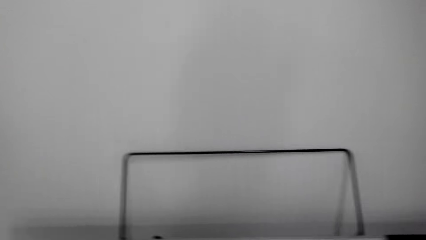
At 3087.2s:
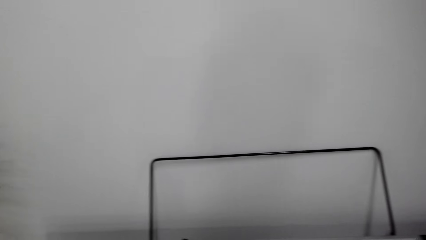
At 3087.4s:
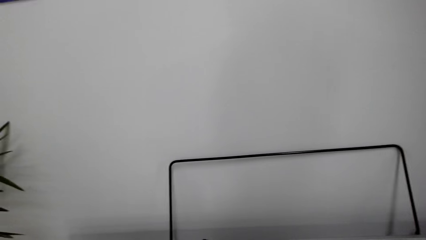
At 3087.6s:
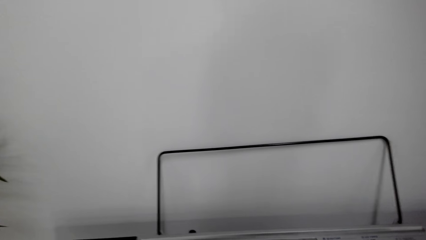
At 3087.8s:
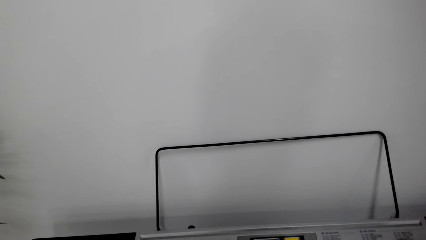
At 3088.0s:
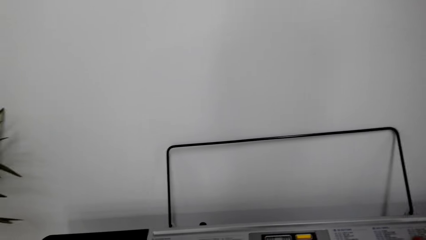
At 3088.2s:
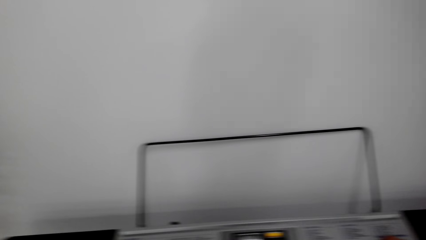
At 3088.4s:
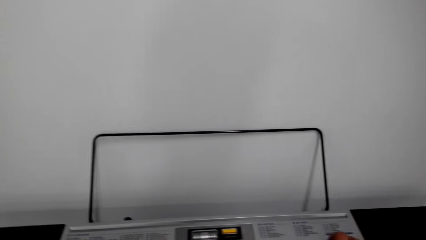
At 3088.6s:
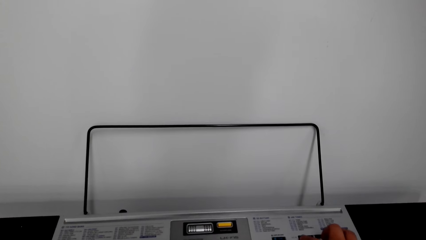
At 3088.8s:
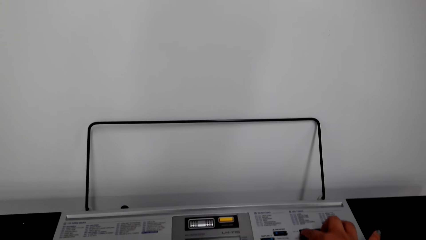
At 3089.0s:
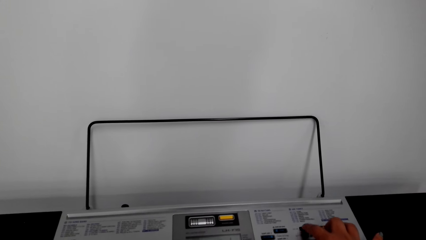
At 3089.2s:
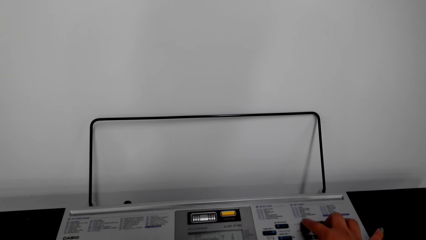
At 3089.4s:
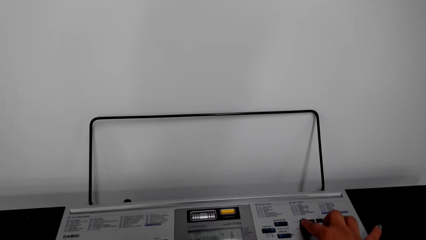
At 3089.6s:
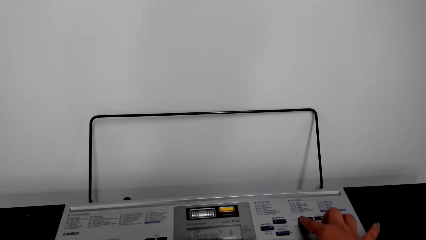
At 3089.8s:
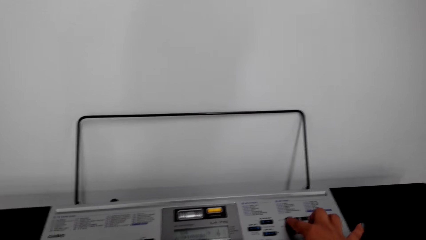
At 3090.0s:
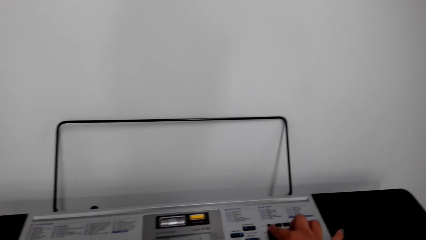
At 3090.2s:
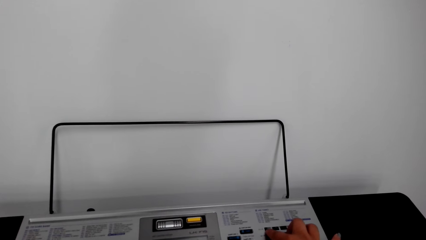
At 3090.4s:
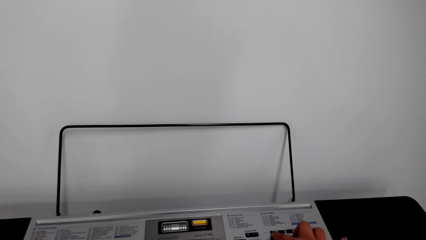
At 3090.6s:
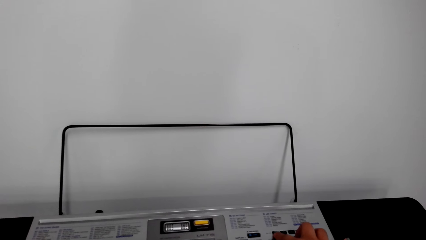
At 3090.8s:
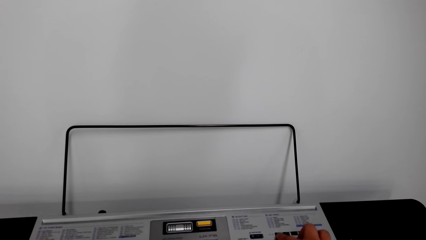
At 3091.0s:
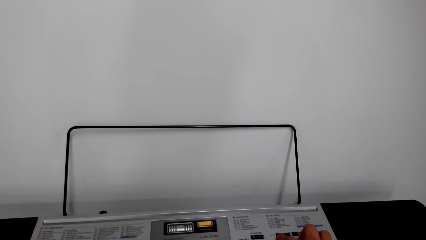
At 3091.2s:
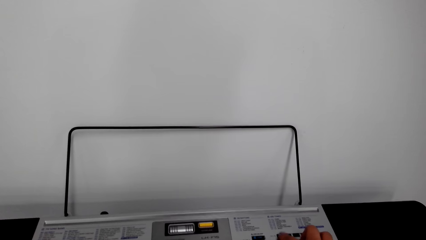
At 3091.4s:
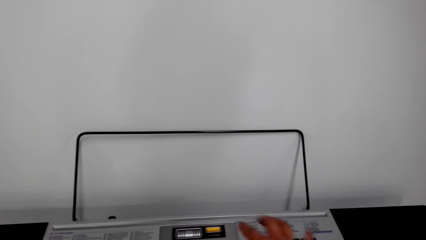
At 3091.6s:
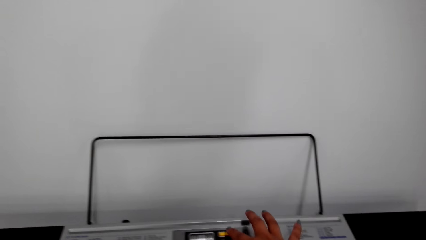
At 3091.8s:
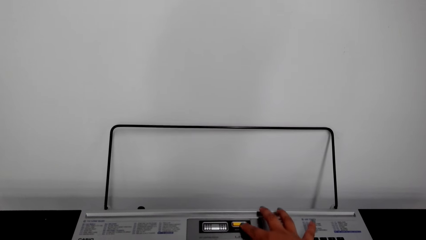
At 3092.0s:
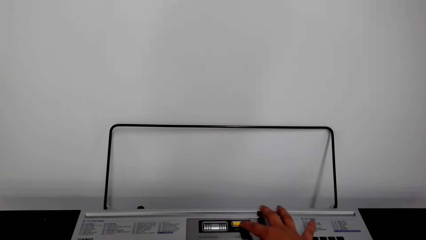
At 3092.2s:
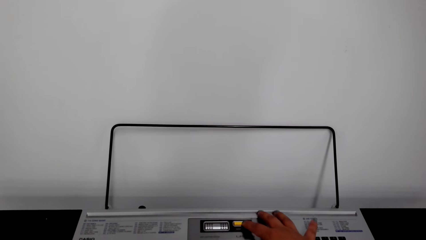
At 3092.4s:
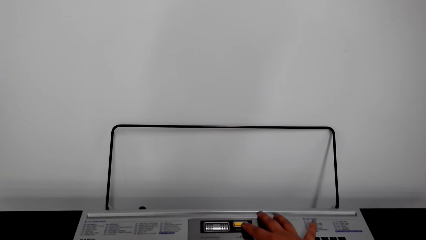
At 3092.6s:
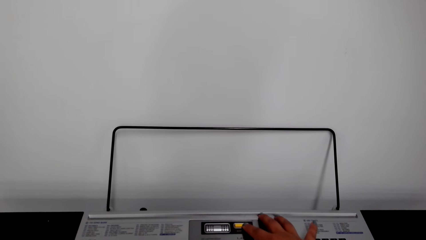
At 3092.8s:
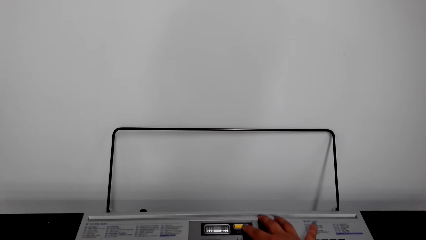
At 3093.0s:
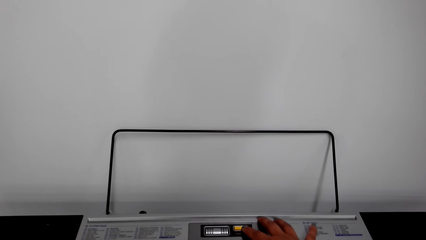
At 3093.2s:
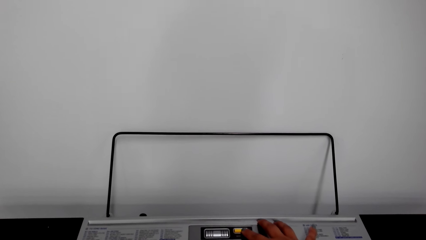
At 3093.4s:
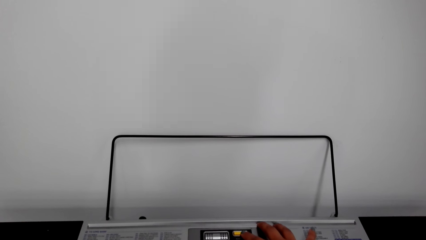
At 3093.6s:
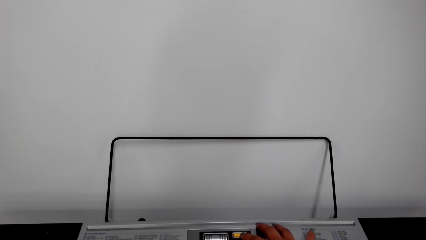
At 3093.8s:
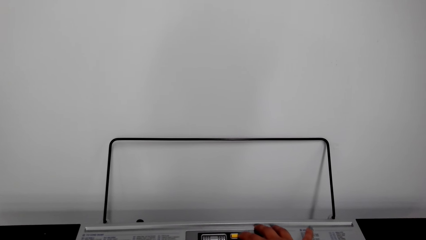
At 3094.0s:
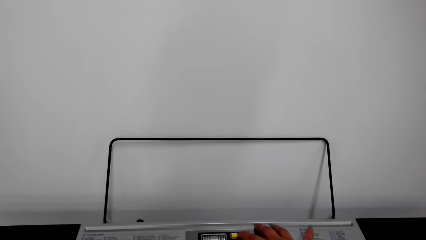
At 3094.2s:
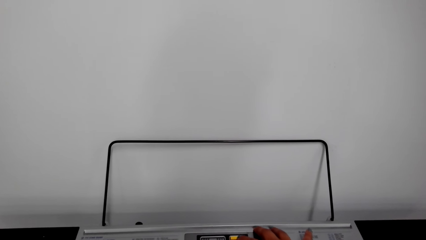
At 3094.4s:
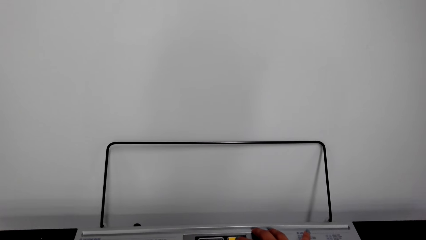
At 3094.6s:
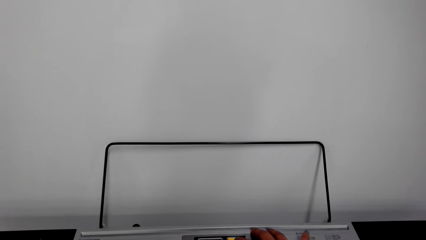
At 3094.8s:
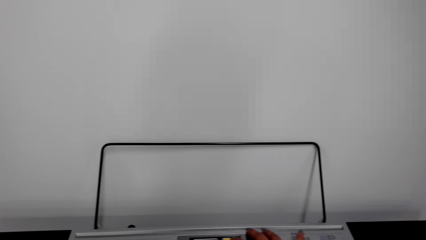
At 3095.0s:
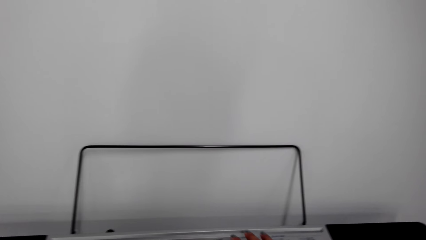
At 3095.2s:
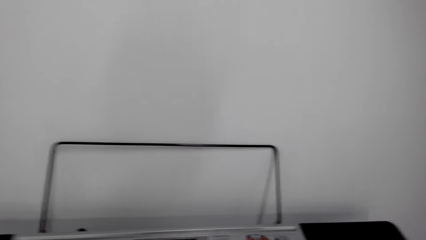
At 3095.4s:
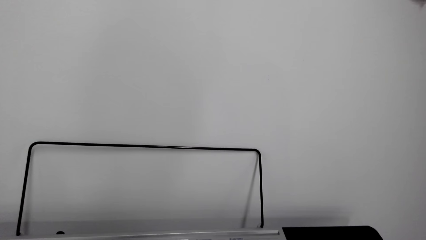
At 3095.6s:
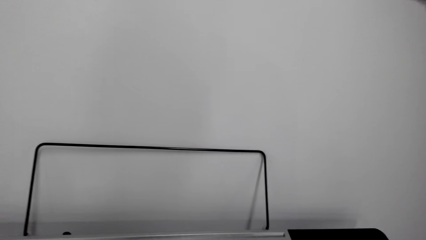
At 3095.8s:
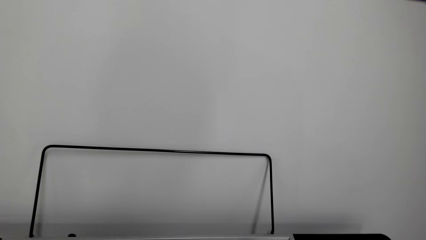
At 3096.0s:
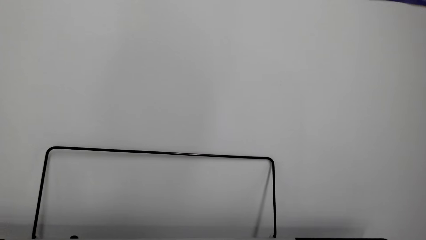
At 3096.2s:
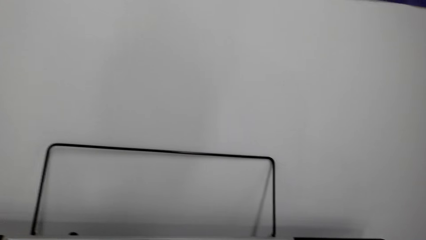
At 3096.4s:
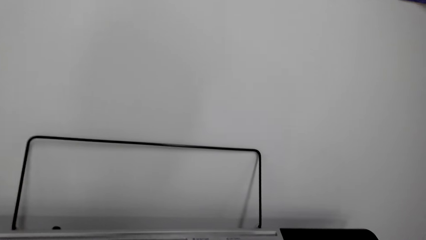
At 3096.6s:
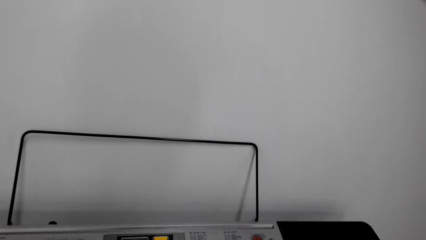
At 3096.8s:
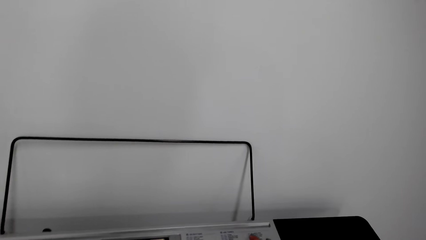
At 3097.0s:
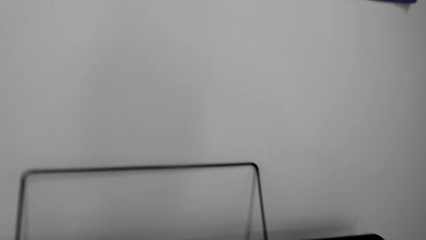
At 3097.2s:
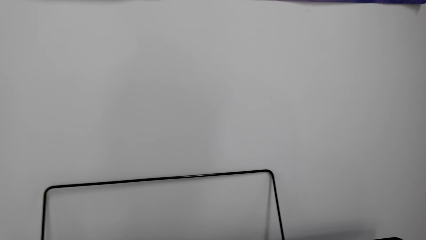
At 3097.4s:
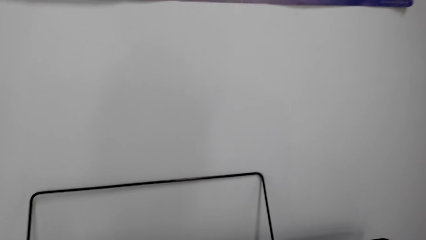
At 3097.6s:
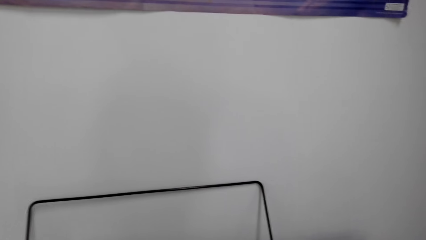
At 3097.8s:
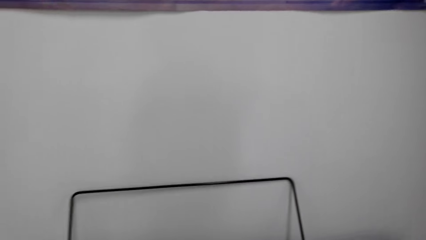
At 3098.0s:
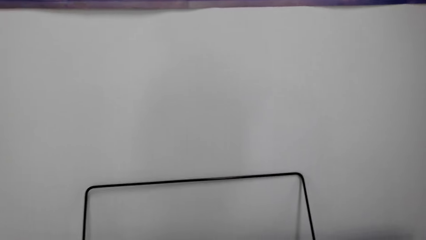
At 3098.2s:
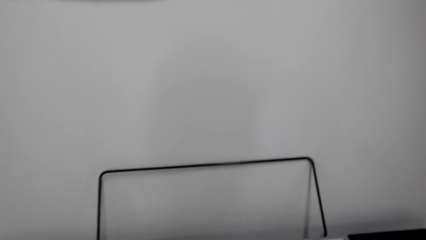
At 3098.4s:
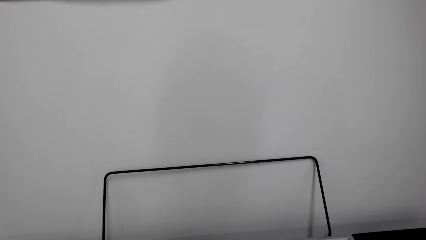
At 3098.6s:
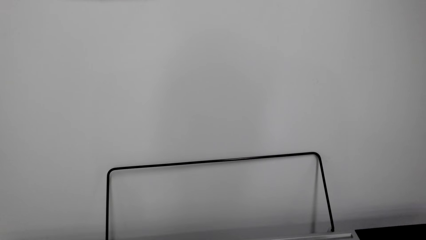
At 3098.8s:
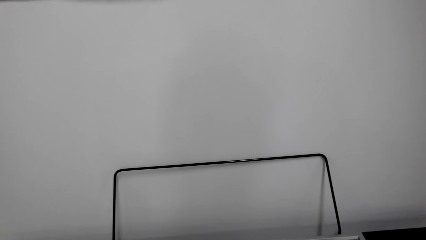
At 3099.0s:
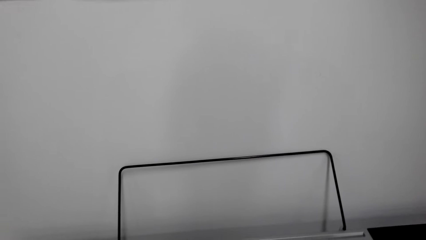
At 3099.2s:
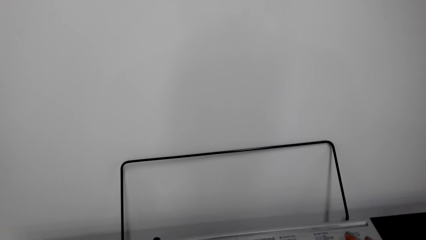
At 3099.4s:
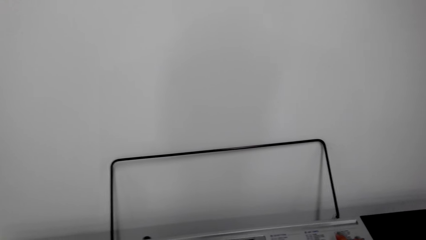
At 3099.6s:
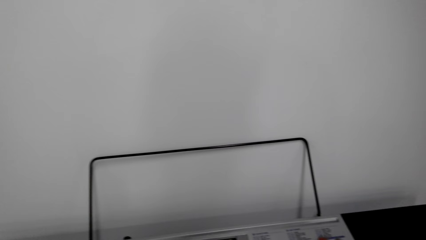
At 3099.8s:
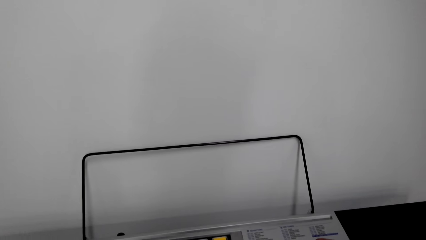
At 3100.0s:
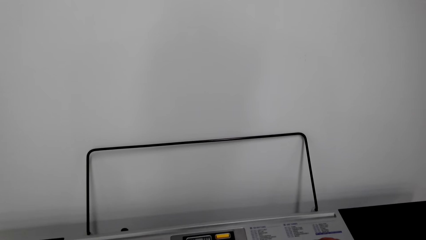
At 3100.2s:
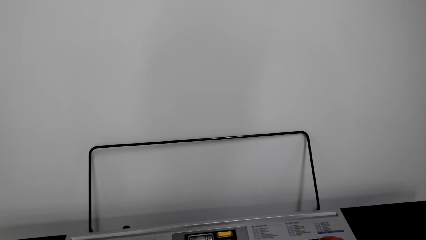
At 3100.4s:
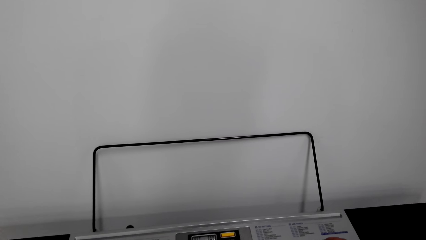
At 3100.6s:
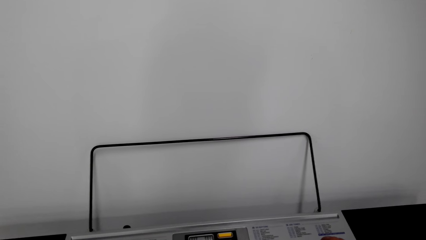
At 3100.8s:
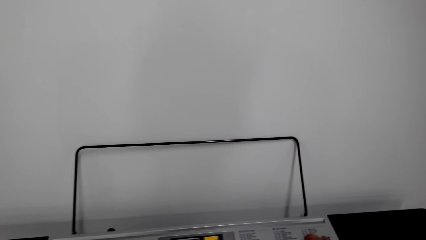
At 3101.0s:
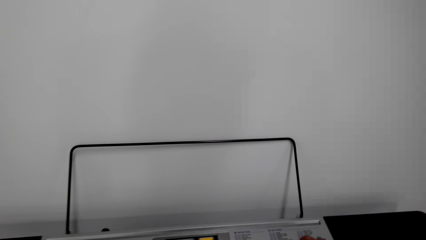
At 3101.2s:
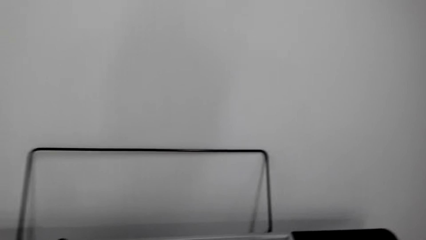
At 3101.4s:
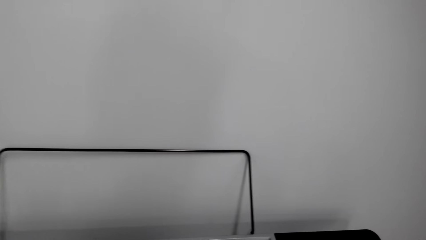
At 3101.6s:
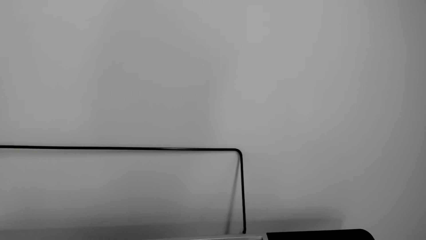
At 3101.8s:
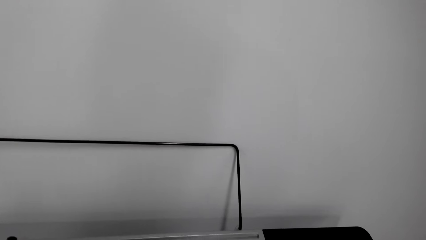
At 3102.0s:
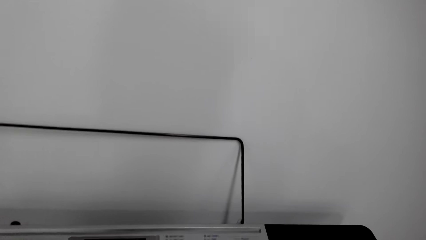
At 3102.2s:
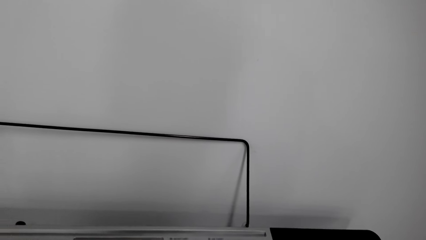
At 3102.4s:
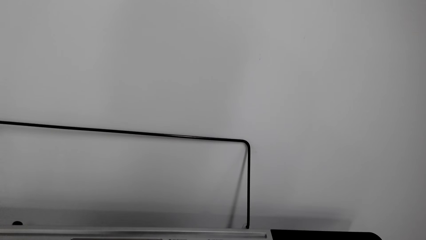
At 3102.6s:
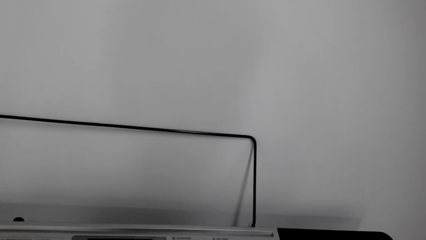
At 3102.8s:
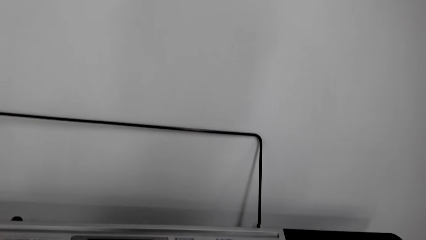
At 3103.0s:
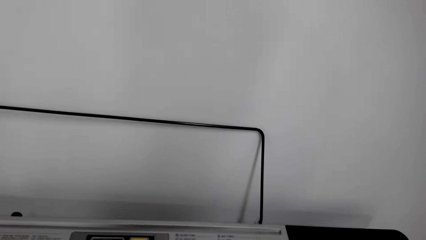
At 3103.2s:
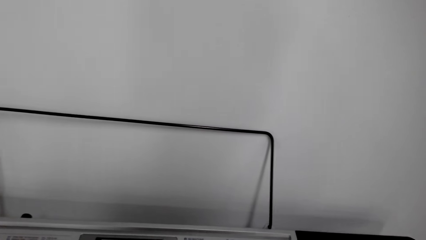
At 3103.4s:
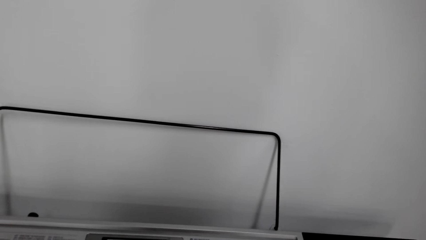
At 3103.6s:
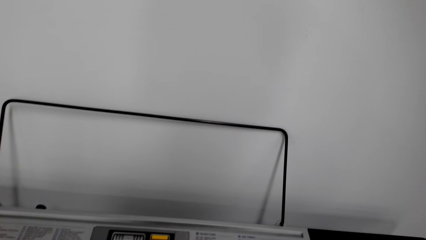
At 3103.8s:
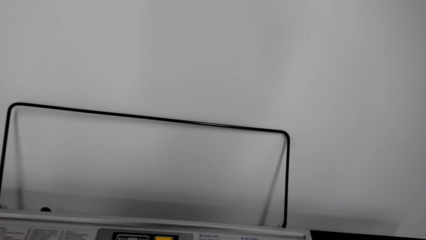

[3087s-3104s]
The camera wearer operates the piano. They press on the piano. They look around.
